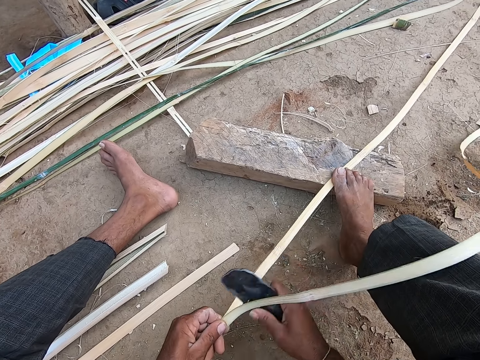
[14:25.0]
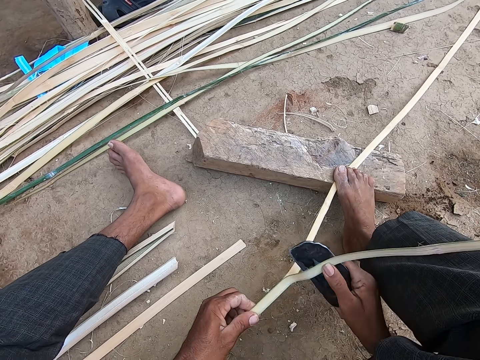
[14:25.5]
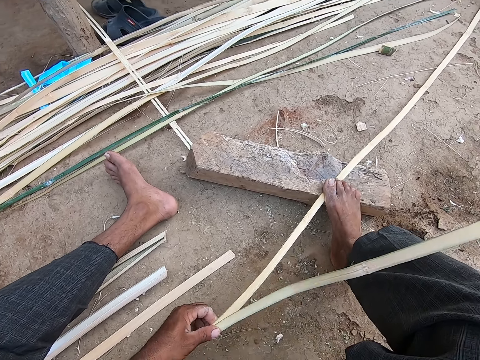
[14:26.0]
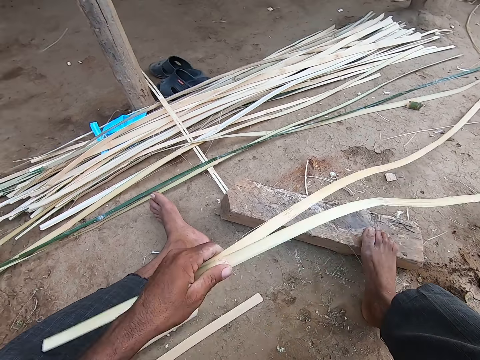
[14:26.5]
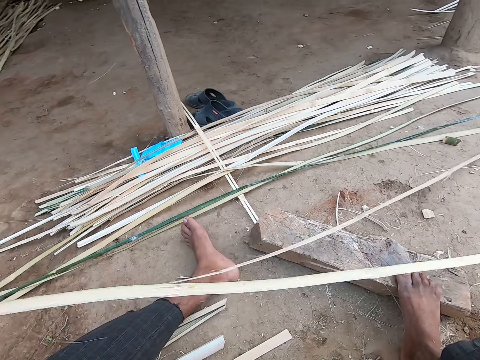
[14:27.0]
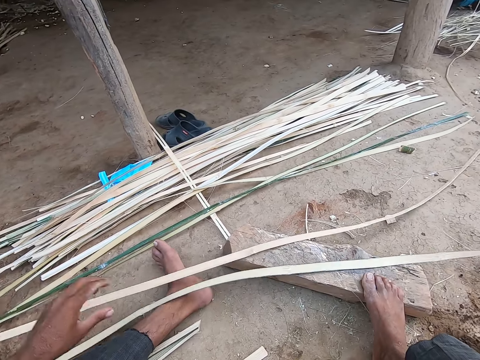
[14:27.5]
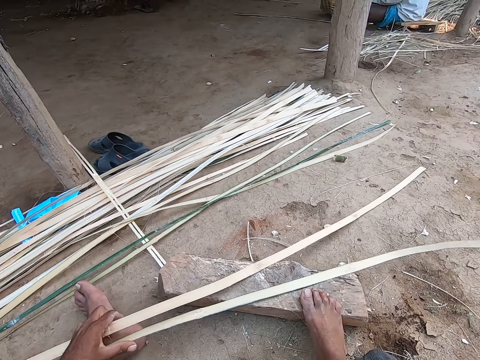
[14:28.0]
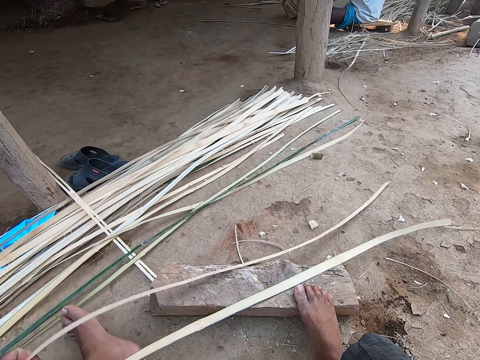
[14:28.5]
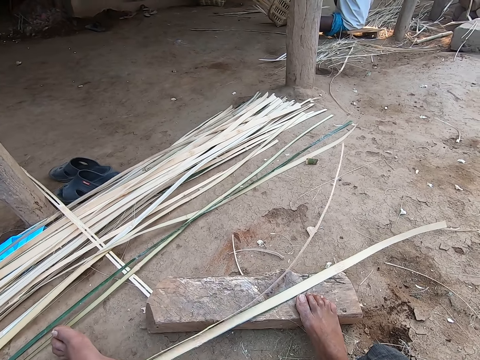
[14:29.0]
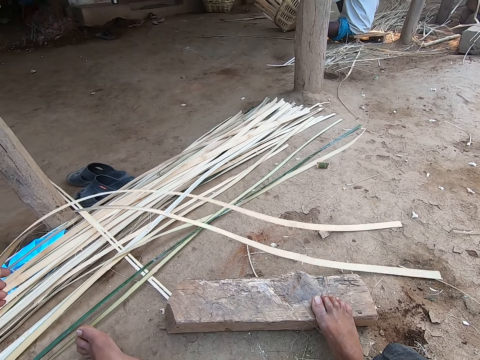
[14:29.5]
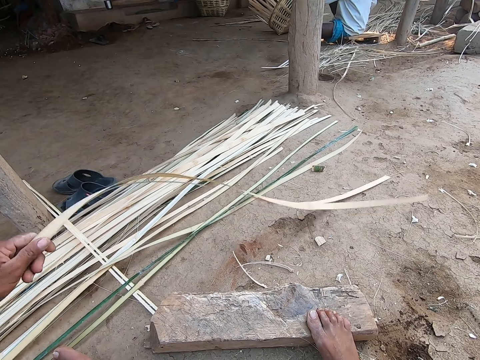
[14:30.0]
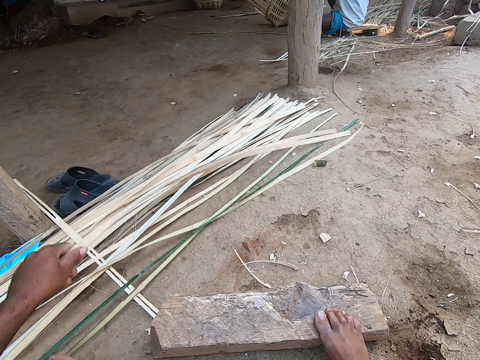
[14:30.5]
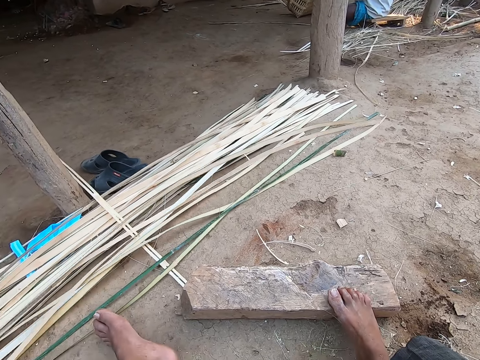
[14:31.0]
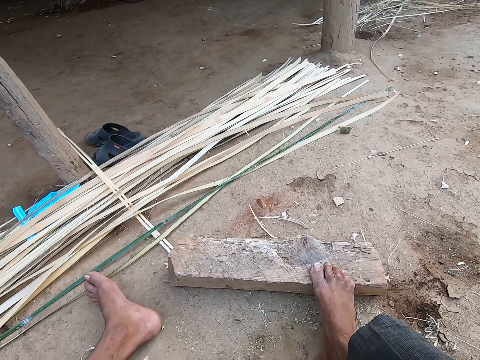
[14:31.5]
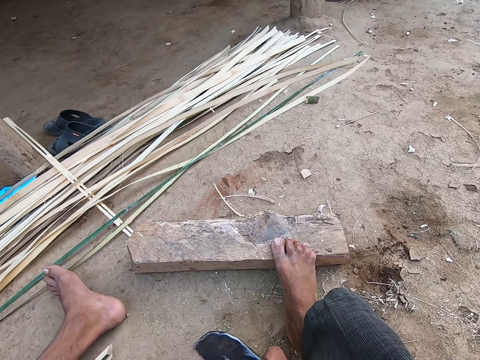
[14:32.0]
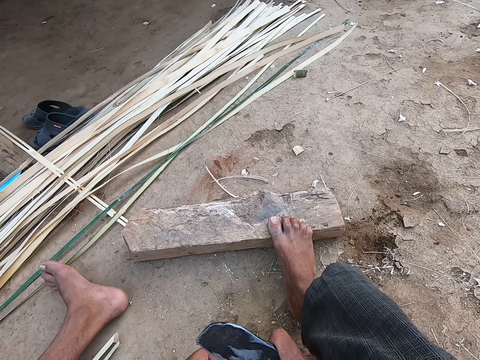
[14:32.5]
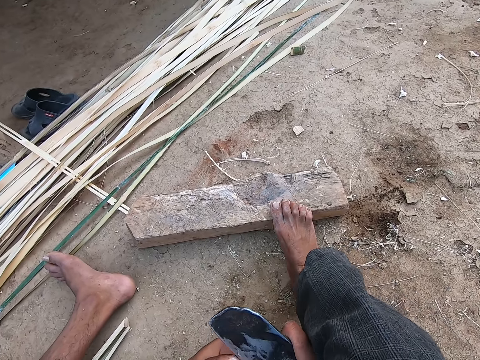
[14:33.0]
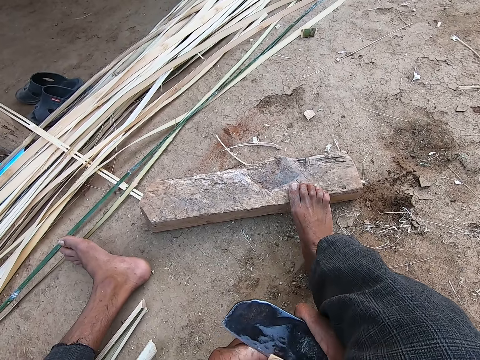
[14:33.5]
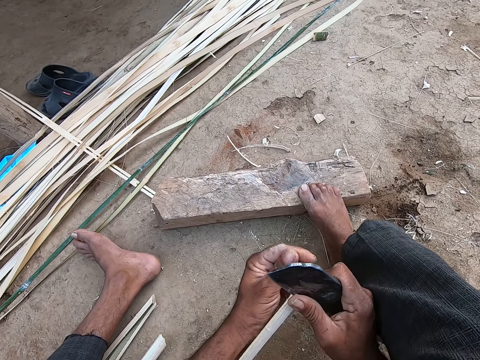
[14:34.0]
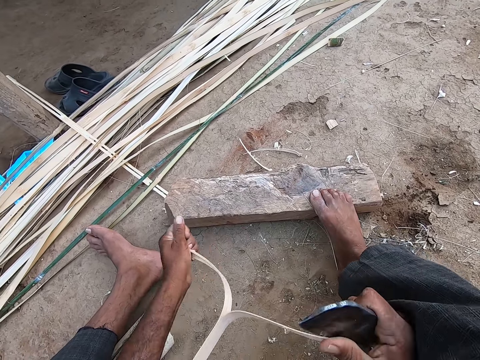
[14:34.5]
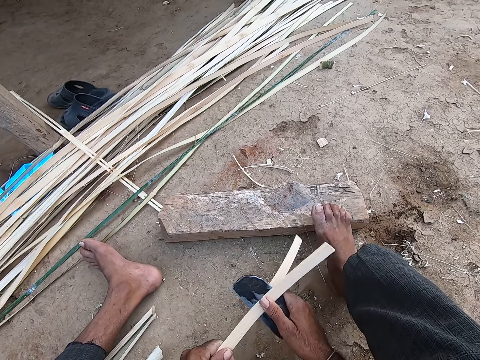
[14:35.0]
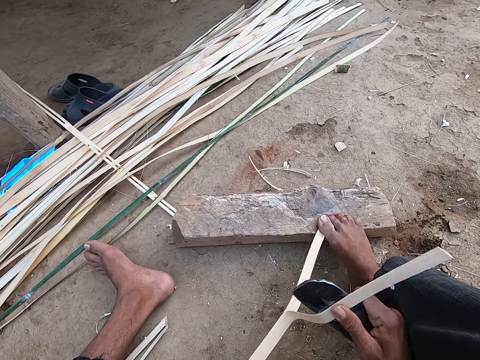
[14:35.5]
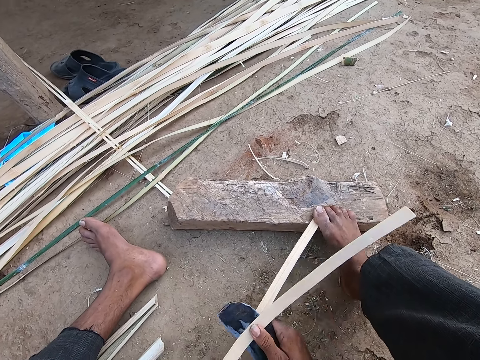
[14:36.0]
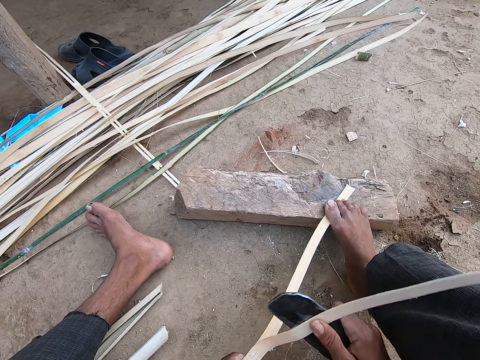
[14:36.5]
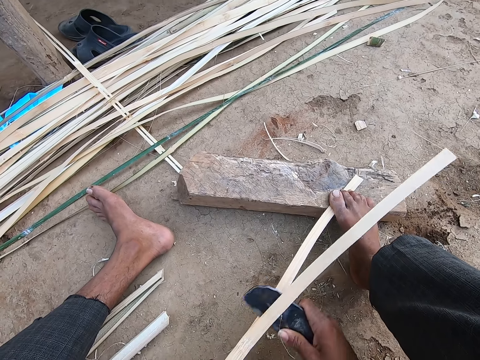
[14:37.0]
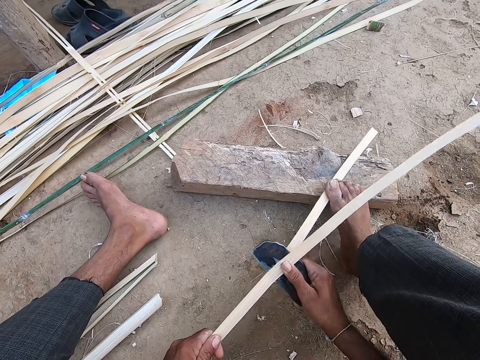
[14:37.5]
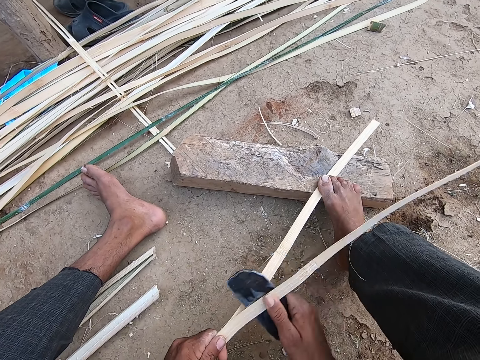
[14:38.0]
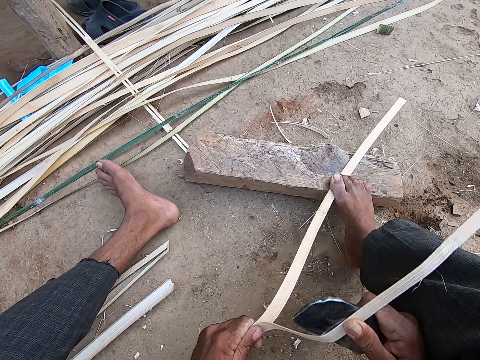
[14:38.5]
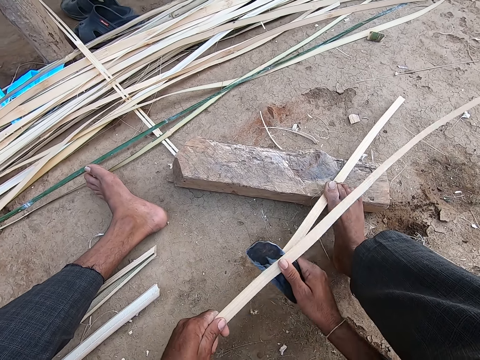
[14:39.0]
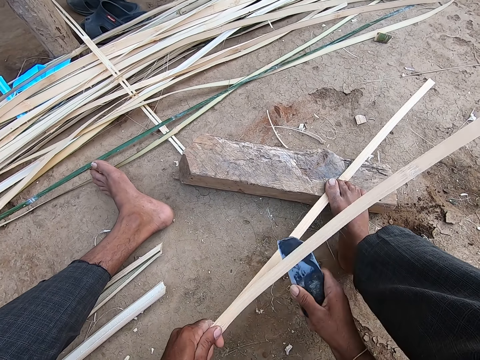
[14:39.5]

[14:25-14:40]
The camera wearer pulls the canes on the ground with his left hand. He holds the cedar bark. He drops the canes on a heap of canes with his left hand. He looks around the compound. He splits a cane with the knife in his right hand. He splits the cane with both hands. He splits the cane with the knife in his right hand. He places his right leg on the cane.

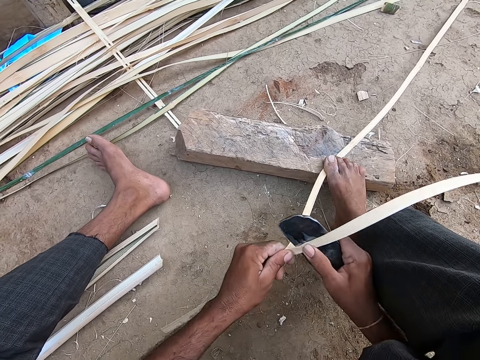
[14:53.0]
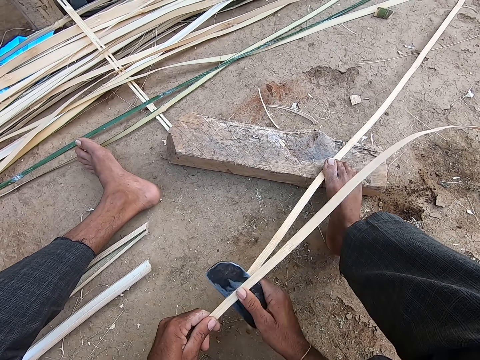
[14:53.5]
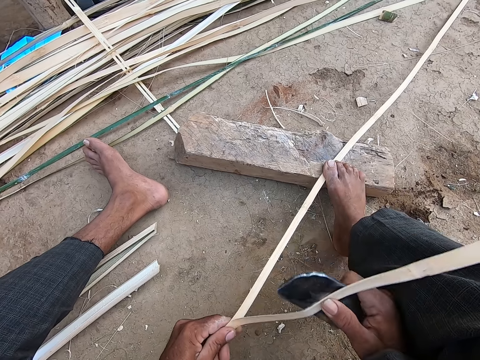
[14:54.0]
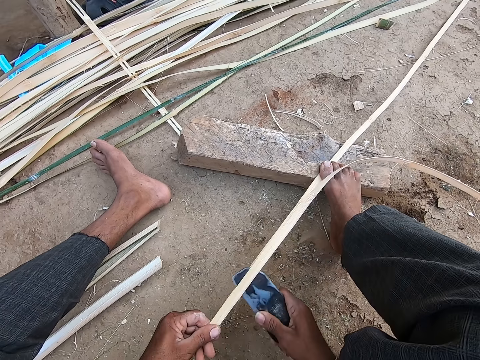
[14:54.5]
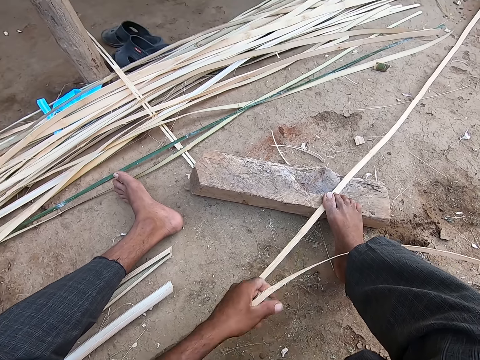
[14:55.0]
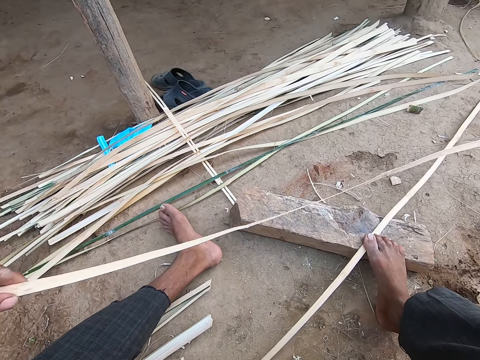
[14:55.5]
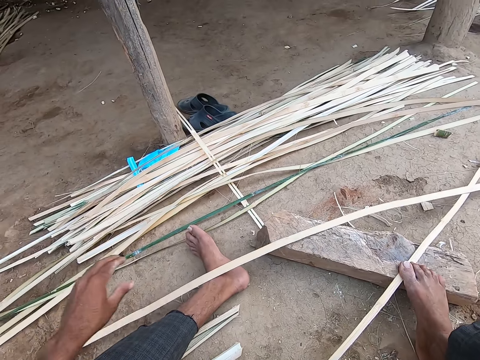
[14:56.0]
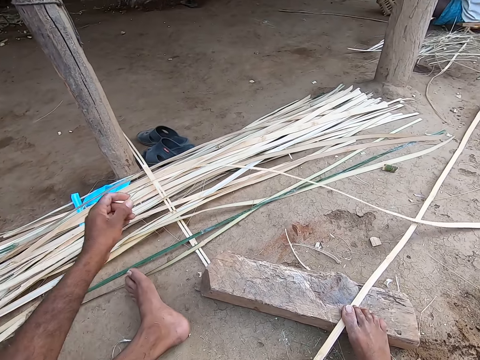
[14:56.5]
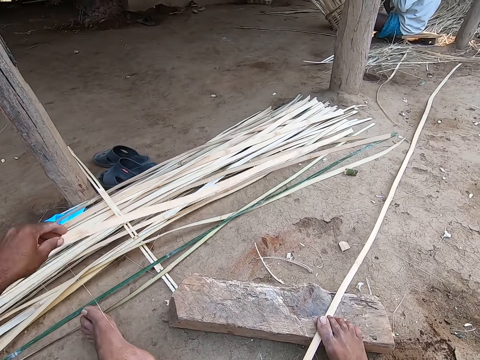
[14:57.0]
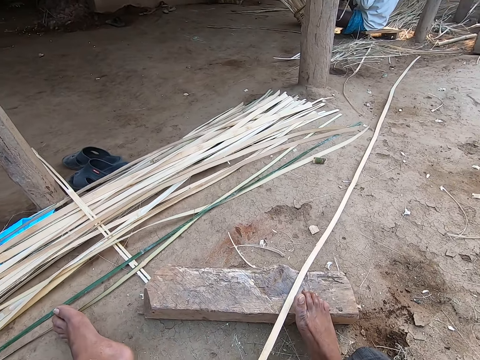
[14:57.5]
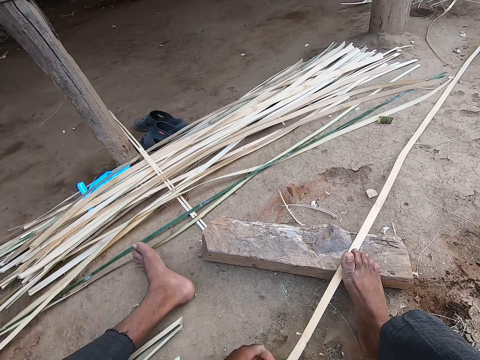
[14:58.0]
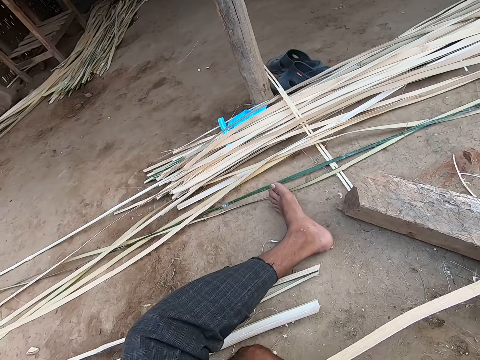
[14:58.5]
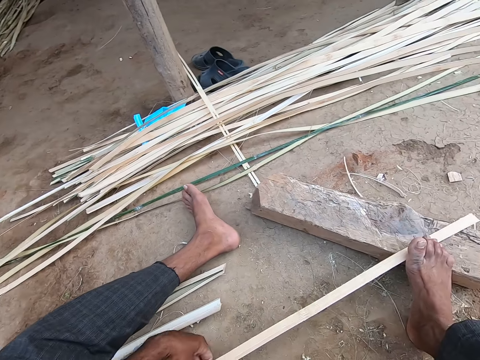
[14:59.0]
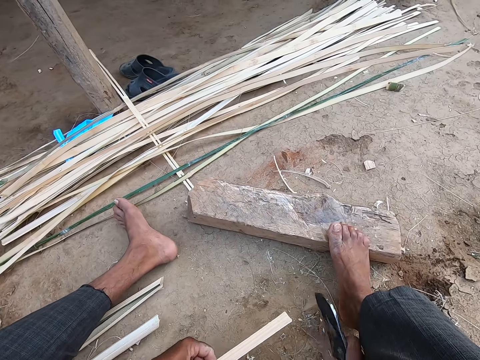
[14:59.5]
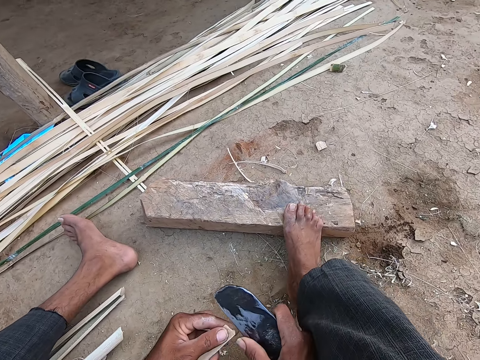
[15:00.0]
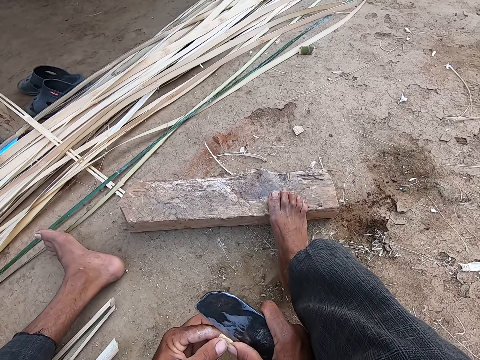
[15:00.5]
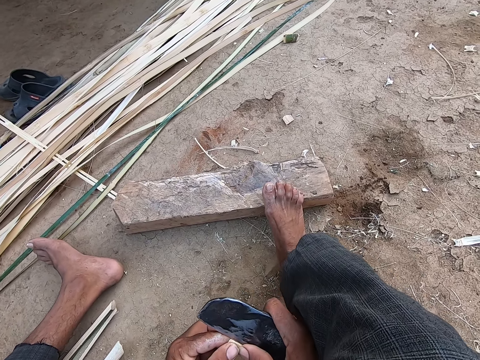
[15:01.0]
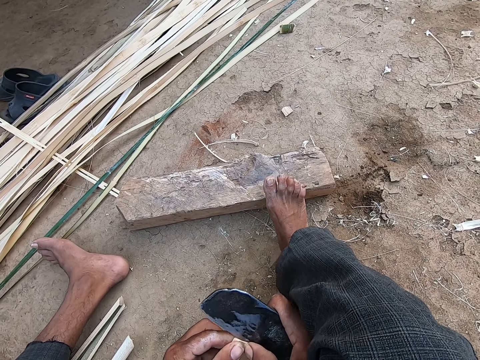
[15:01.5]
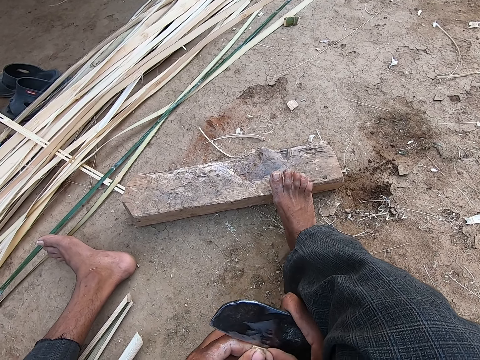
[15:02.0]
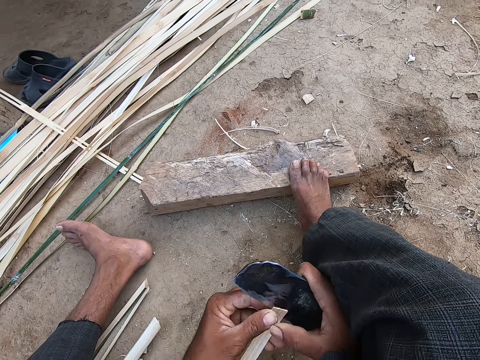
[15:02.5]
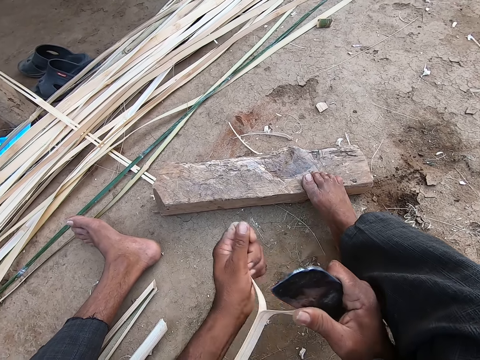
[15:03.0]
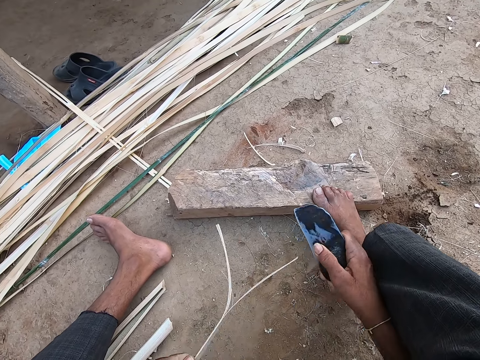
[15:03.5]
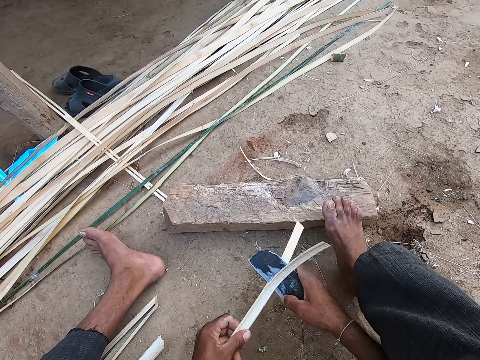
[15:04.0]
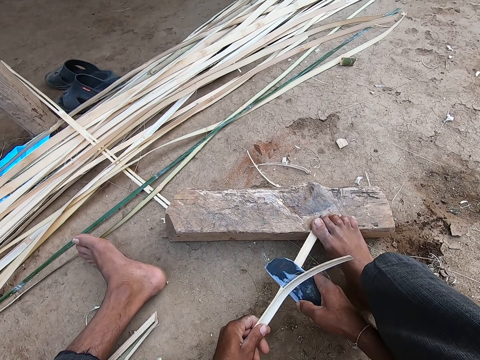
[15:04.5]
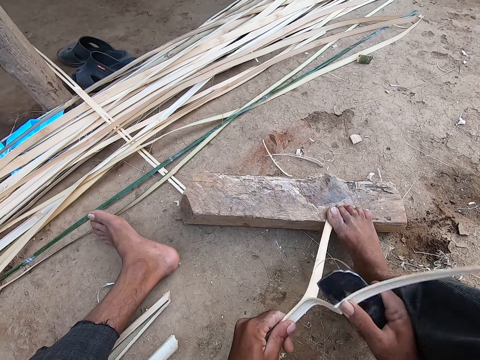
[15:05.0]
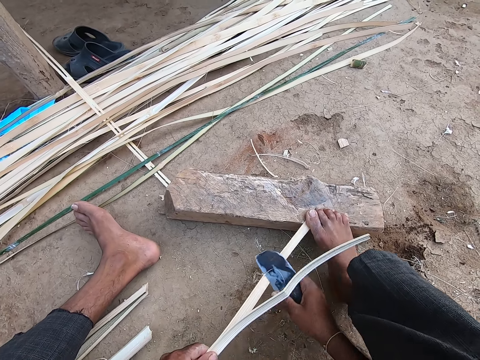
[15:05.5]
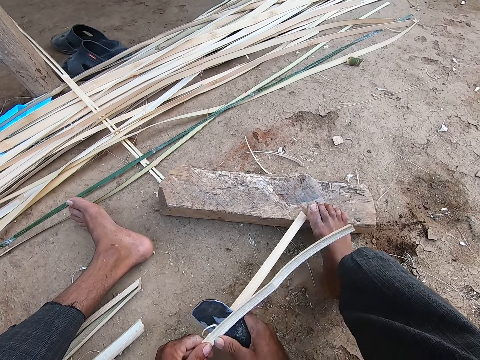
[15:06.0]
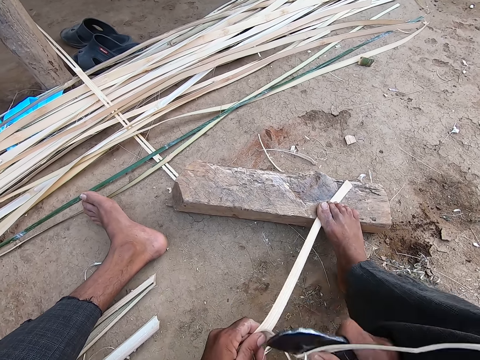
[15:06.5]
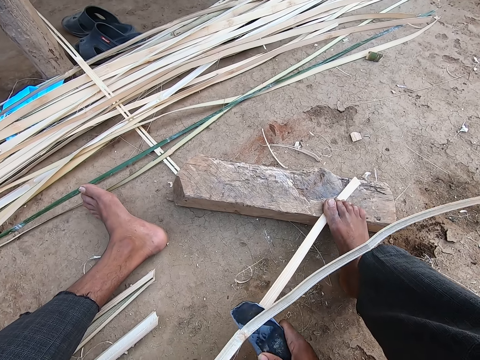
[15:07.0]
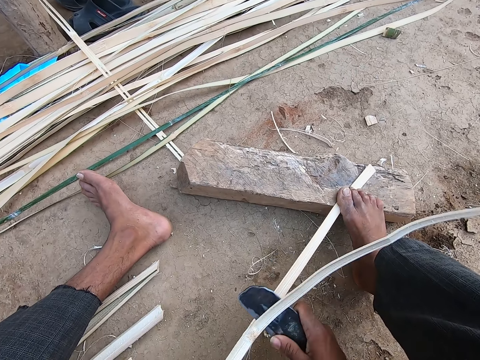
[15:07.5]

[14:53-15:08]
The camera wearer pulls the cane on the ground with his left hand. He drops the cane on the heap of canes with his left hand. He holds the cedar bark. He pulls the cane on the ground with his left hand. He splits the cane with the knife in his right hand. He splits the cane with both hands. He holds the cane with his left hand. He splits the cane with the knife in his right hand. He places his right leg on the cane.
